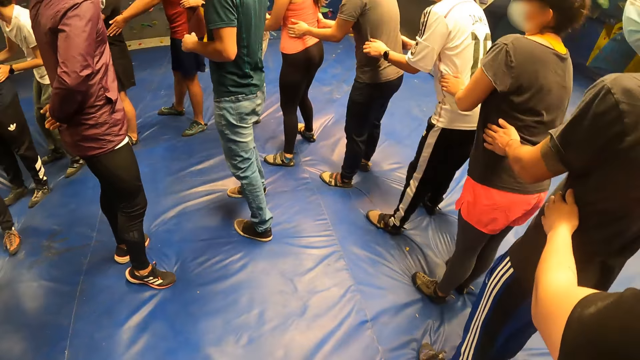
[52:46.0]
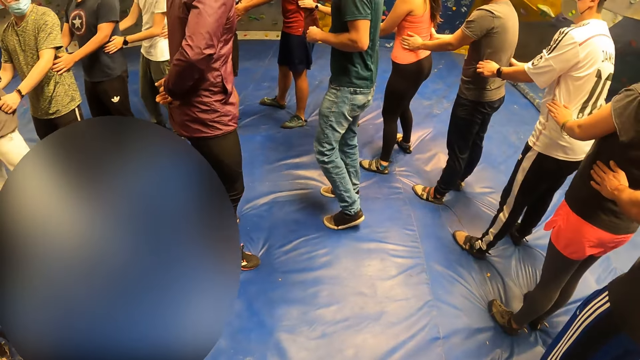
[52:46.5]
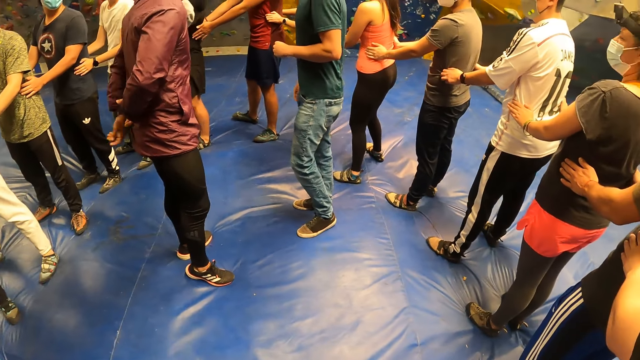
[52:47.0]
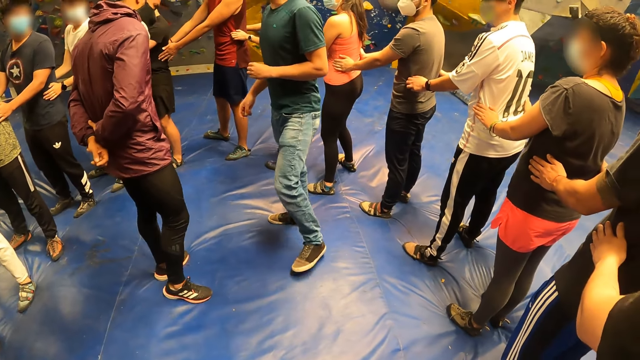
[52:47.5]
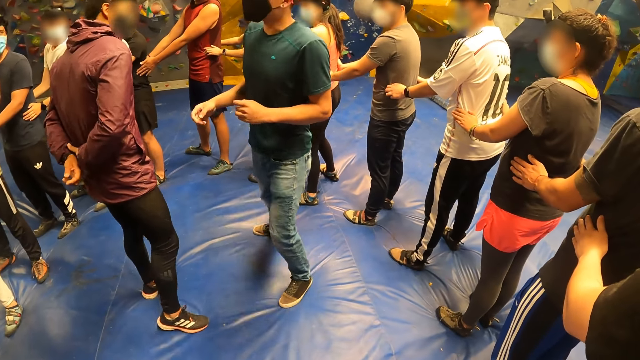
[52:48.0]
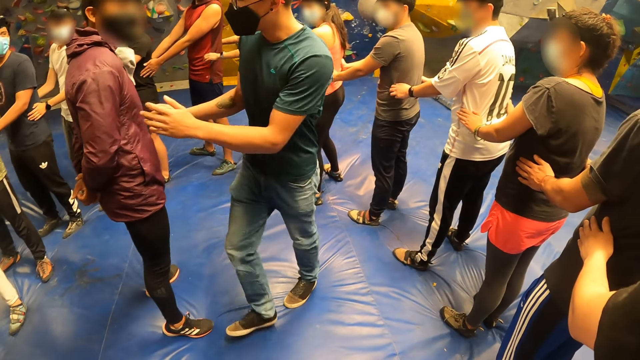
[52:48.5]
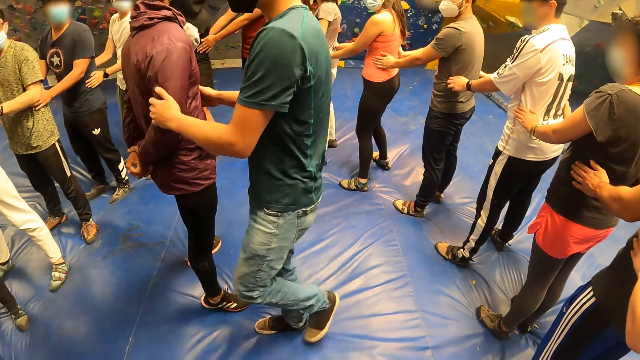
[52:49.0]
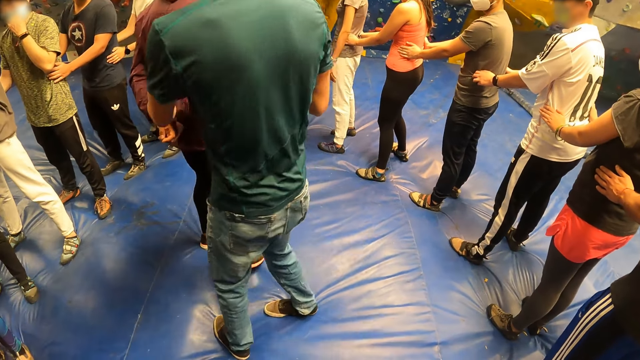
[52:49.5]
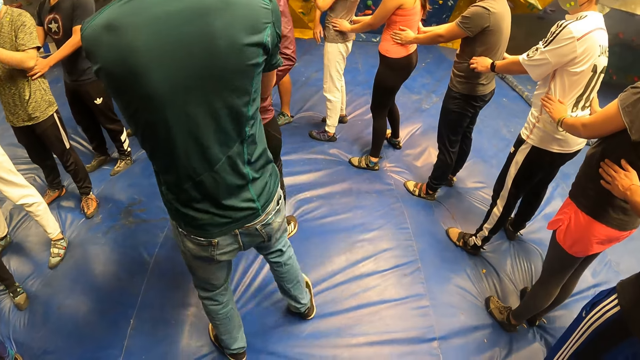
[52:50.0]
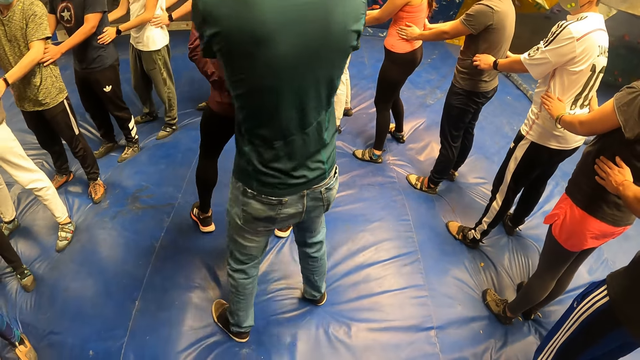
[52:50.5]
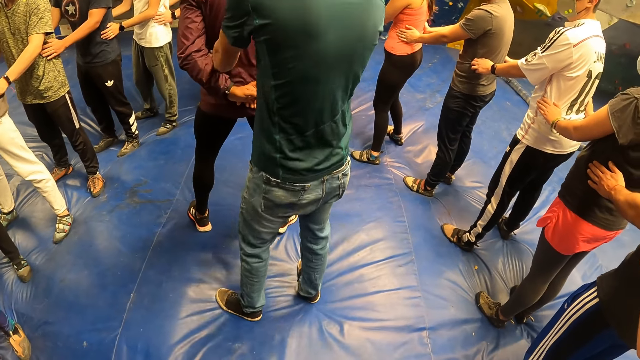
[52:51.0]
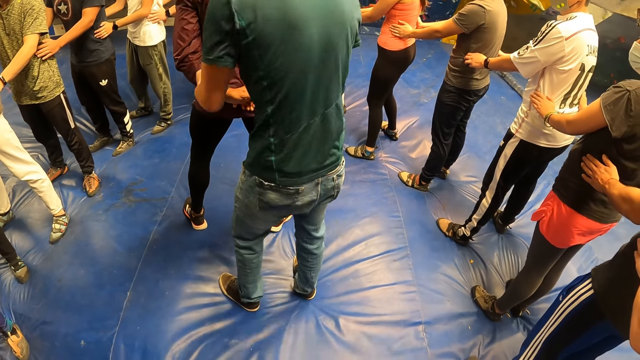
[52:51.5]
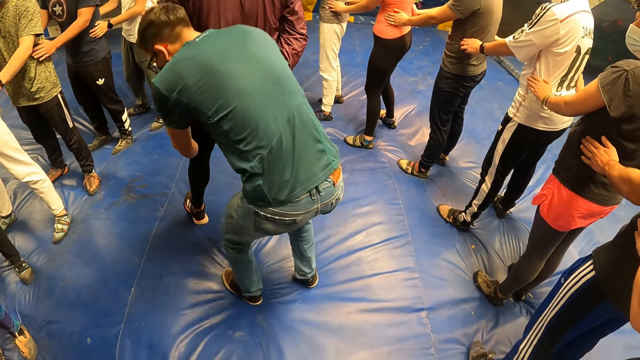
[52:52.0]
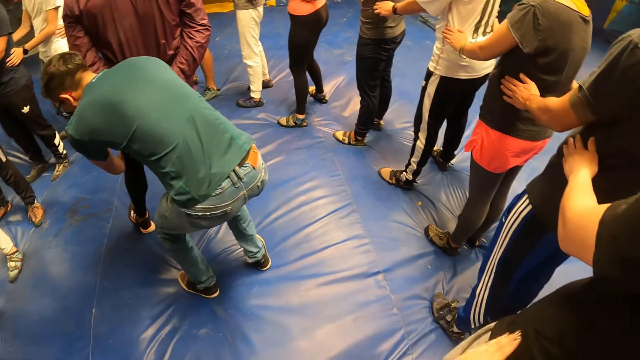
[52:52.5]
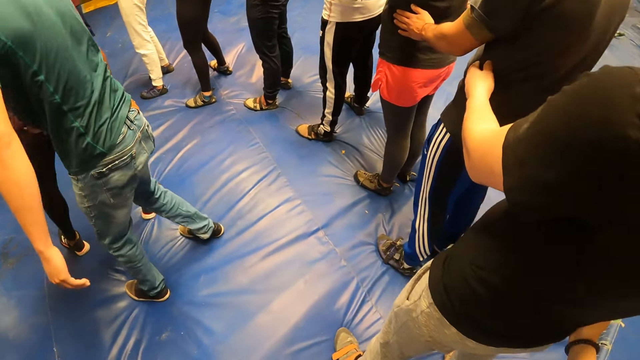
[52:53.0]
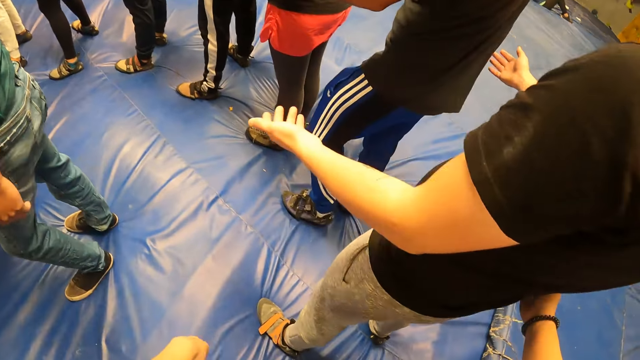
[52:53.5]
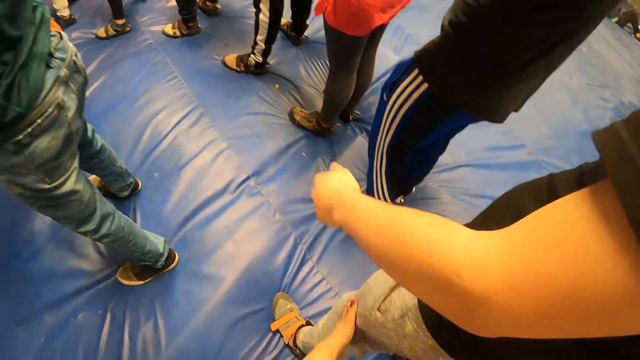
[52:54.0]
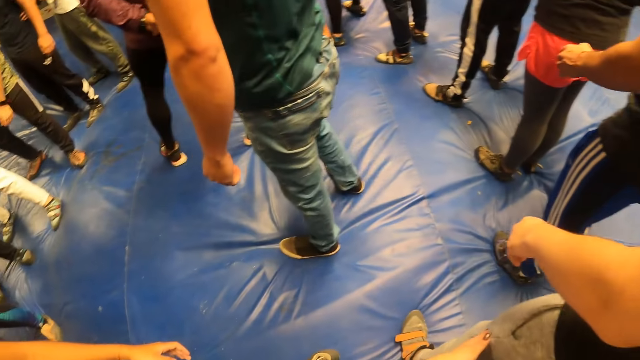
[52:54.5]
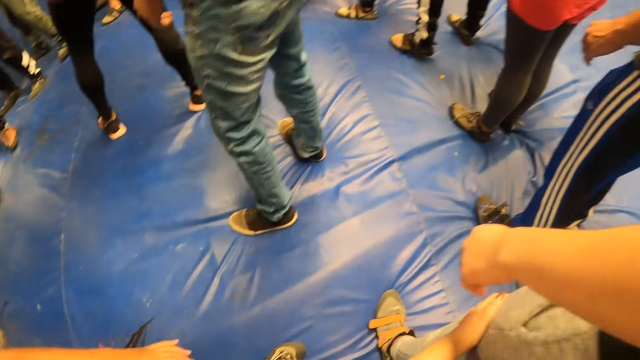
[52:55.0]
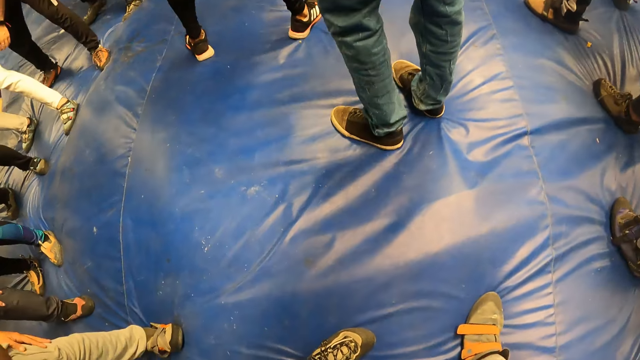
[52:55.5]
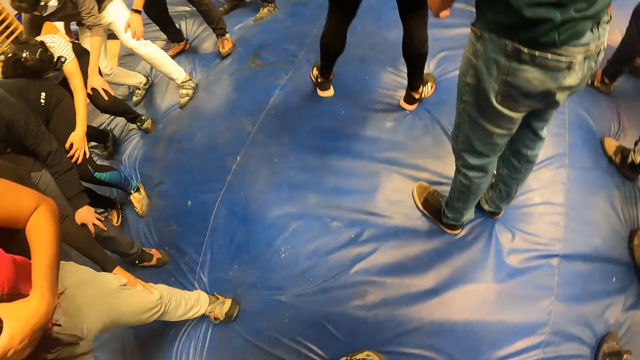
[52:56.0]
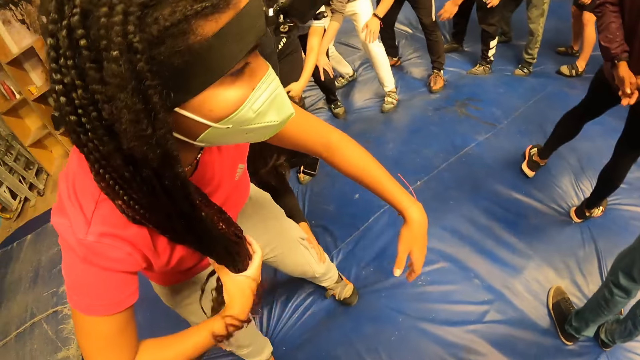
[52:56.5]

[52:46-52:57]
A man bends down. Another man shows his hands. The camera wearer looks around.

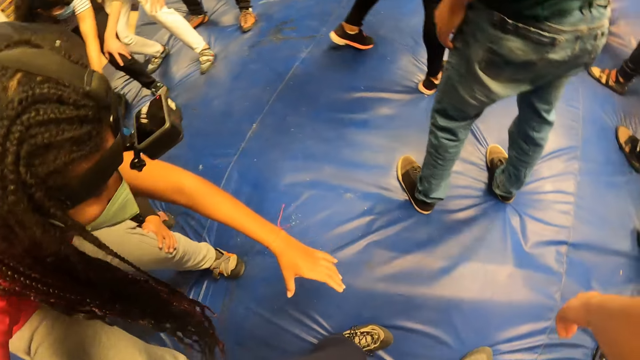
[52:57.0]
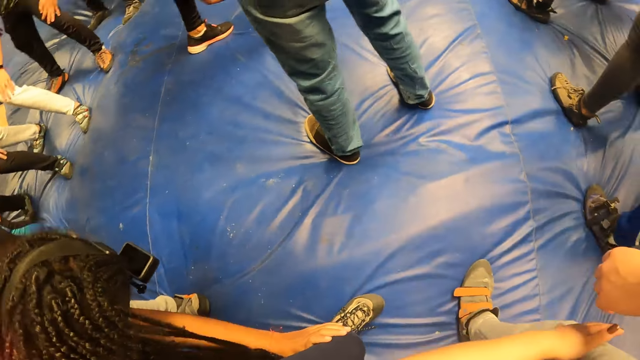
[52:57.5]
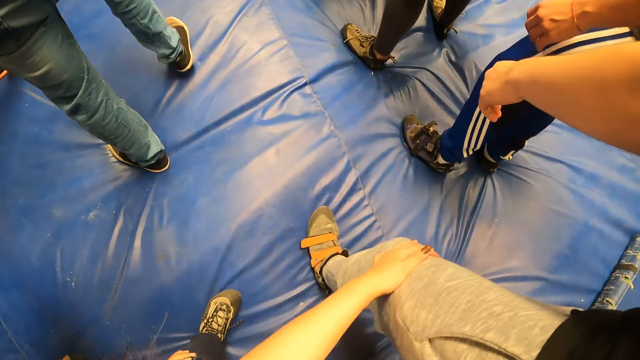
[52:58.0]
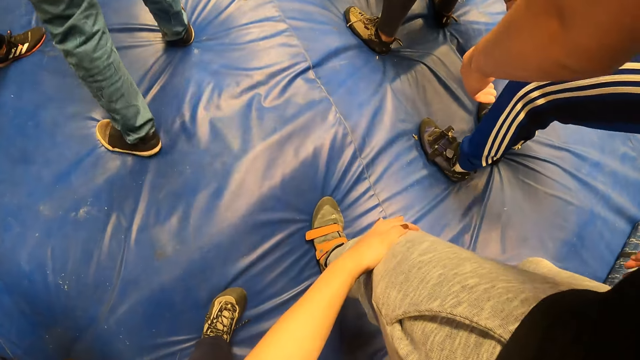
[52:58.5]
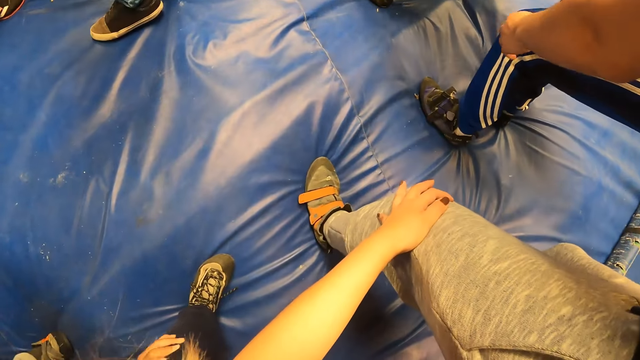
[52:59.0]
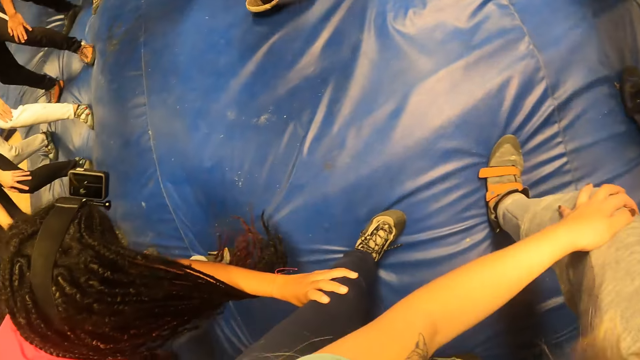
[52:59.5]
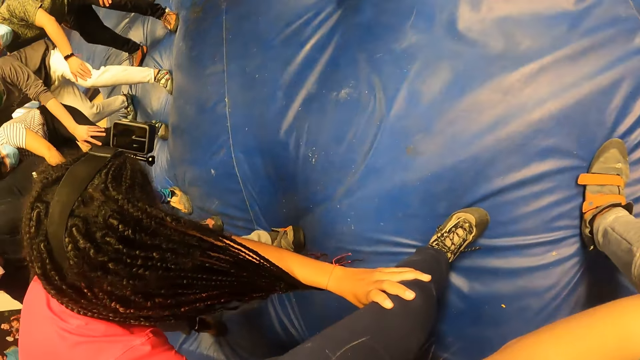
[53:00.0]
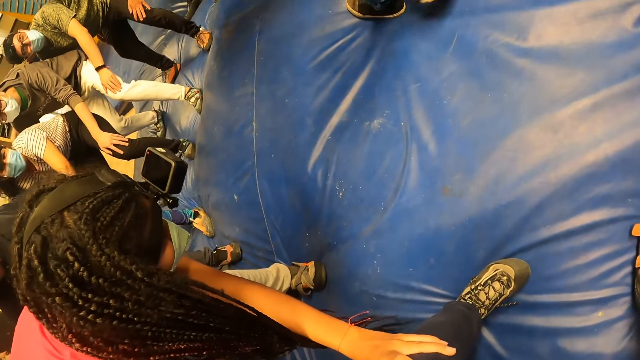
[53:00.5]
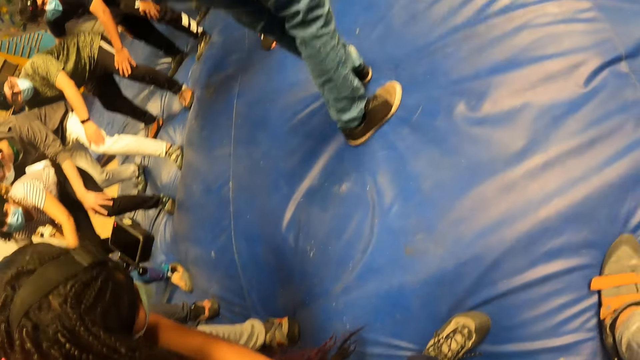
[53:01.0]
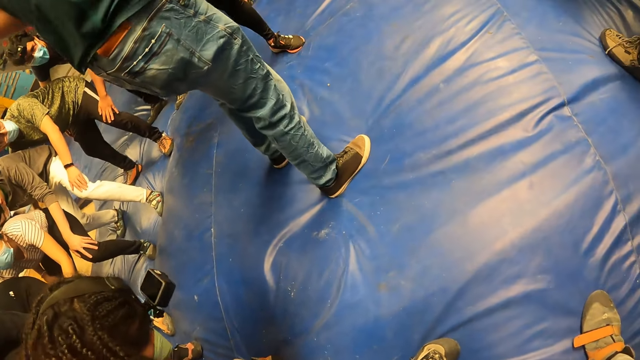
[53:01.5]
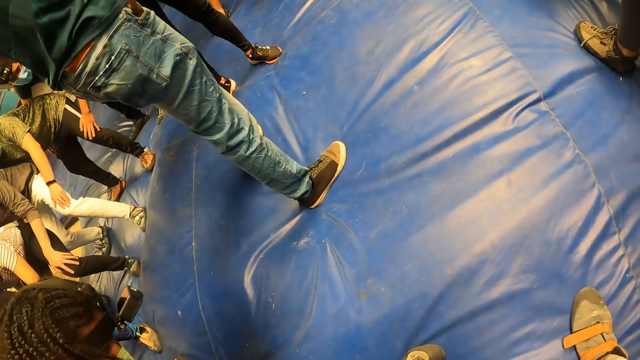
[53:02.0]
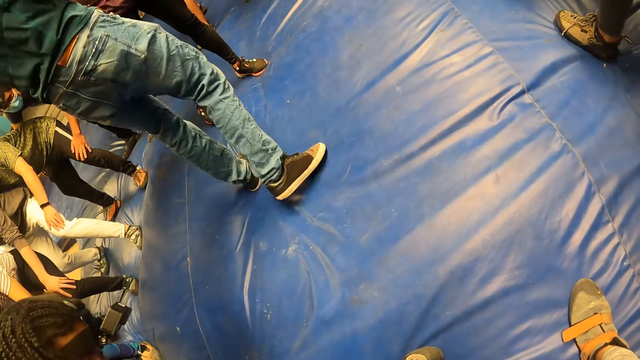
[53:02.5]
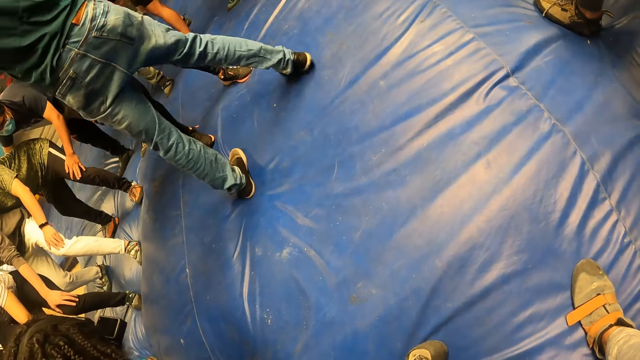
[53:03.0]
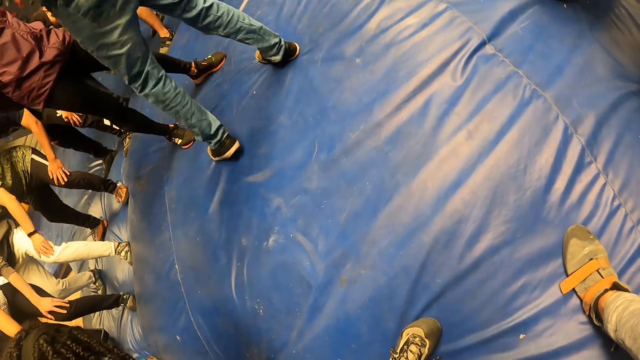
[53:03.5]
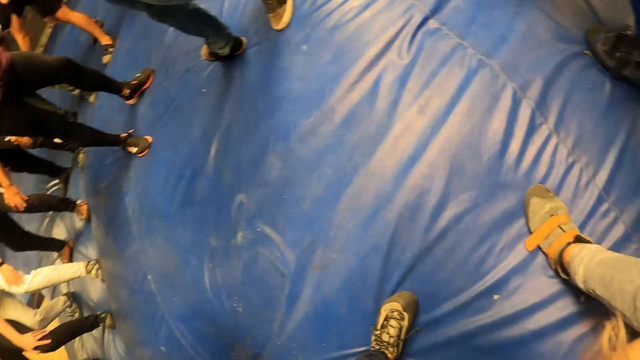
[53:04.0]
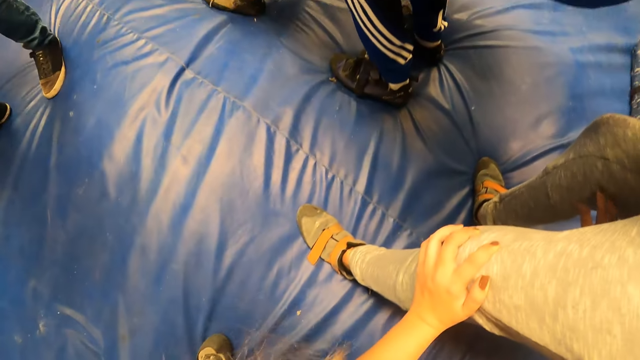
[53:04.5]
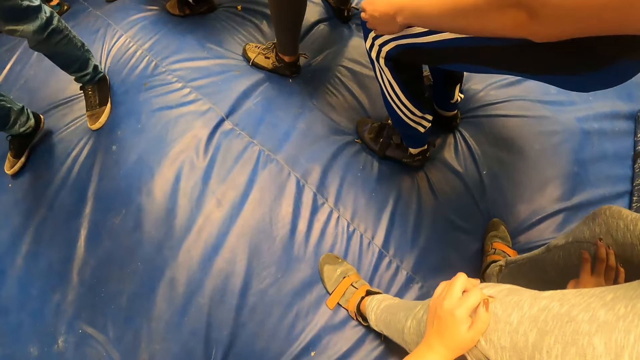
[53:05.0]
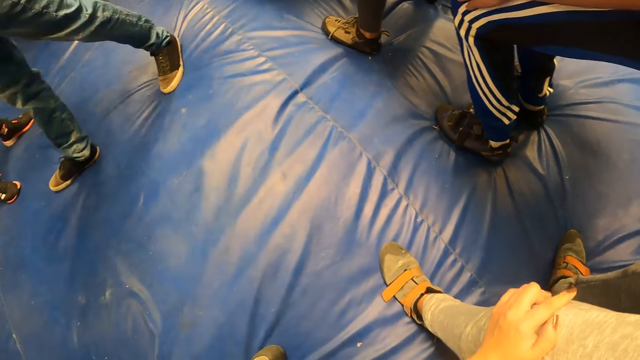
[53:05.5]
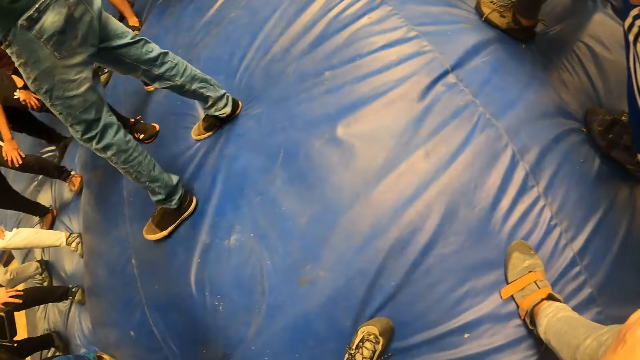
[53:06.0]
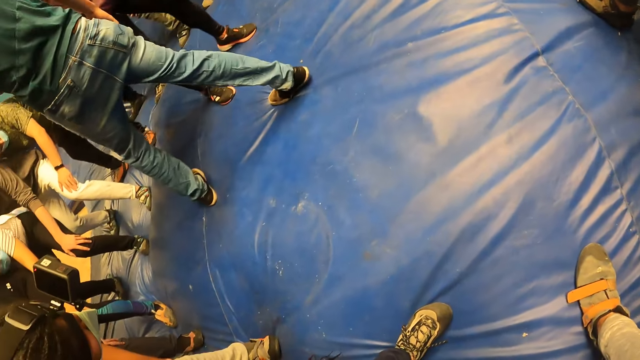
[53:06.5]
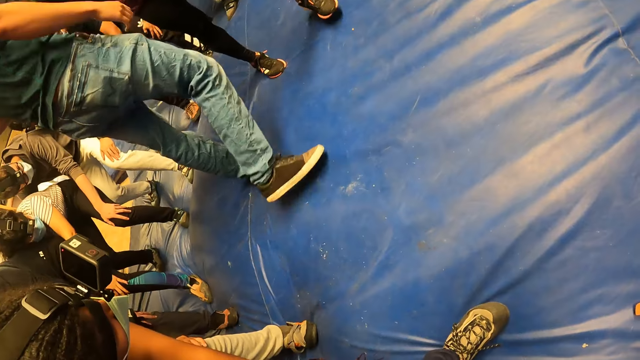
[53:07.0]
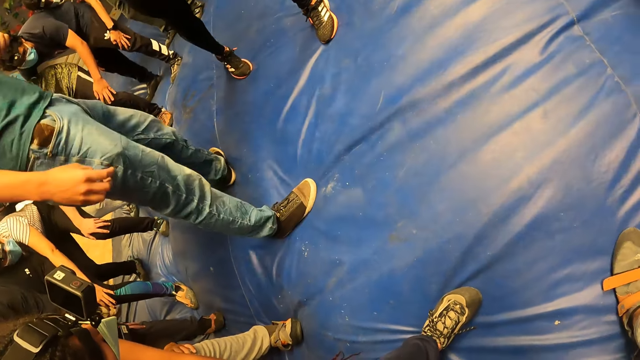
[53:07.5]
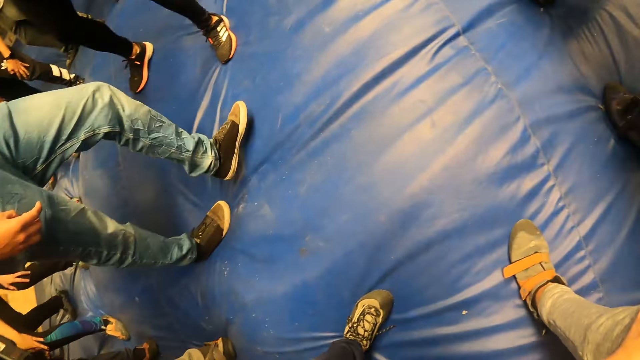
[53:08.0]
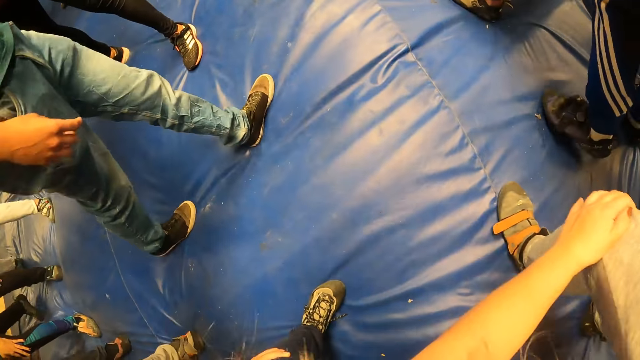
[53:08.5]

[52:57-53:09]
A woman bends down. Another woman holds the camera wearer's leg with both hands. The camera wearer touches a man's knees. They interact with the group of people on a crash pad. They bend with the colleagues. They look at the floor. Another man moves backwards. The camera wearer looks around. The other man walks around.
